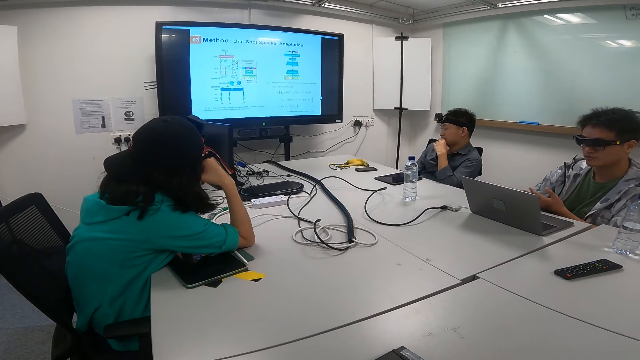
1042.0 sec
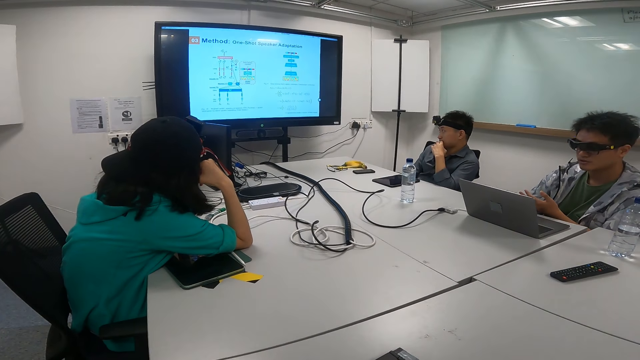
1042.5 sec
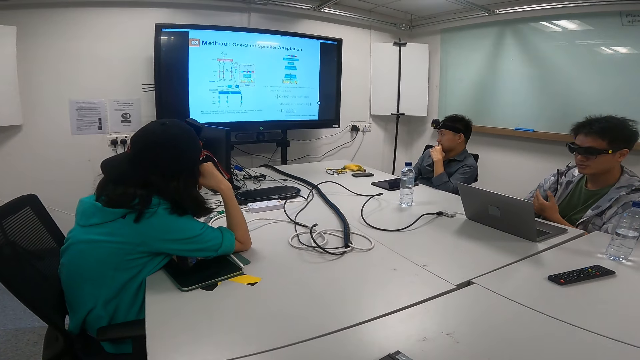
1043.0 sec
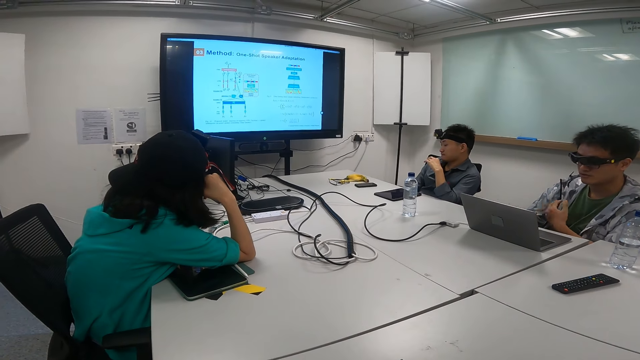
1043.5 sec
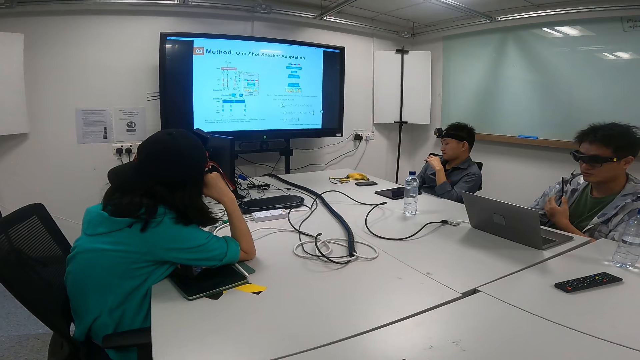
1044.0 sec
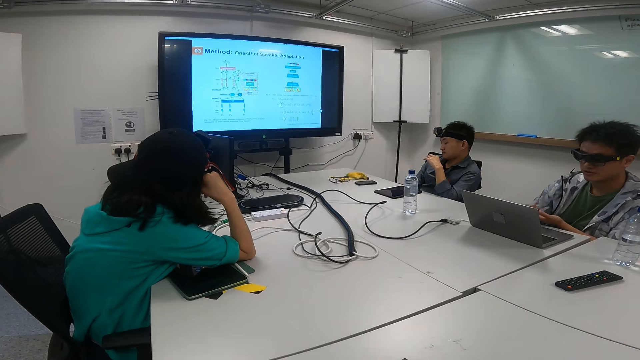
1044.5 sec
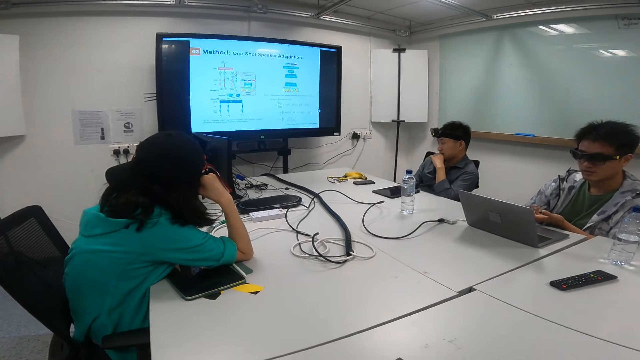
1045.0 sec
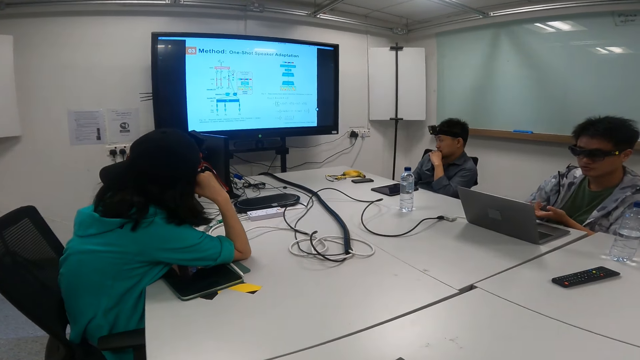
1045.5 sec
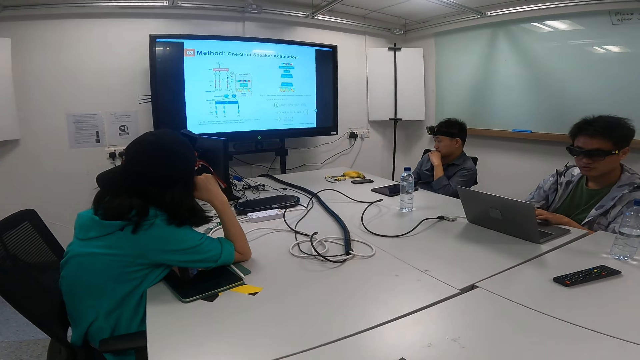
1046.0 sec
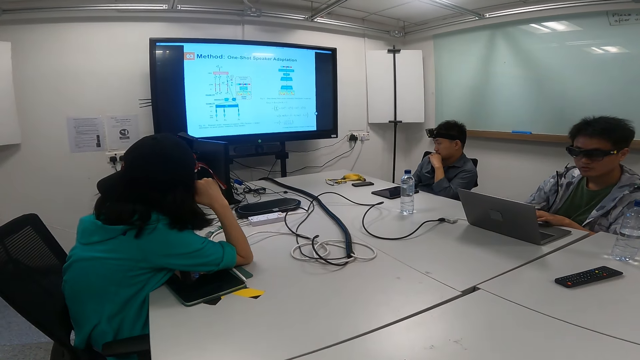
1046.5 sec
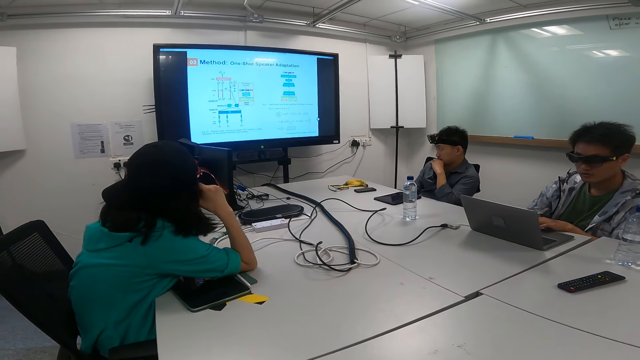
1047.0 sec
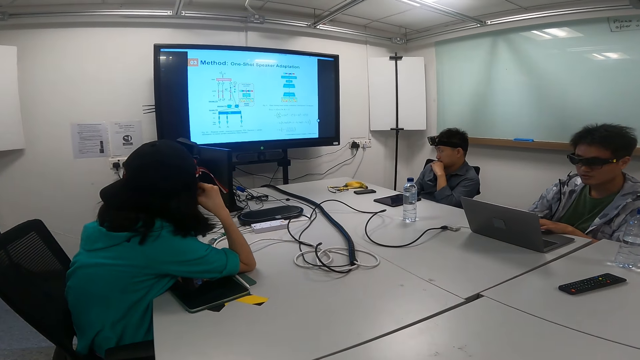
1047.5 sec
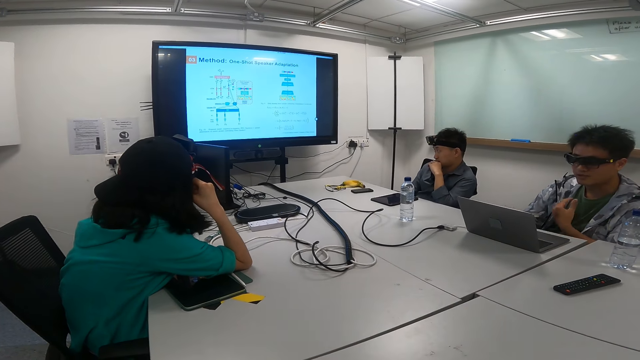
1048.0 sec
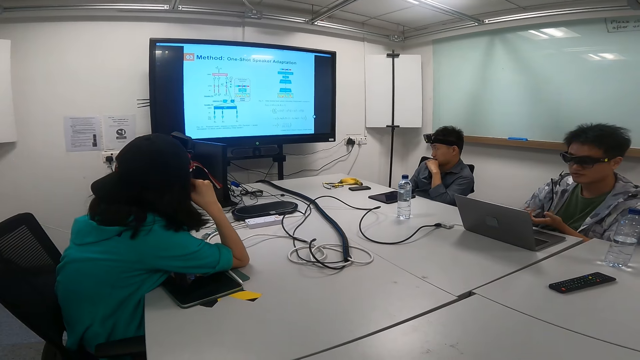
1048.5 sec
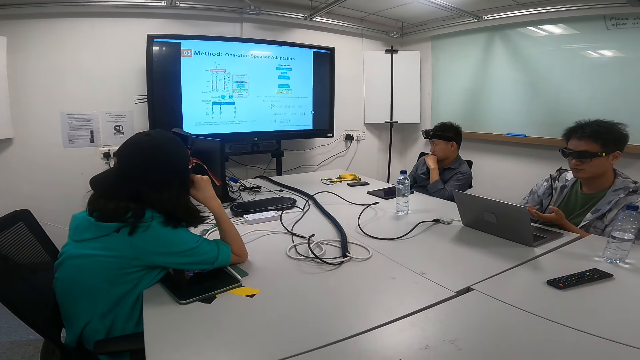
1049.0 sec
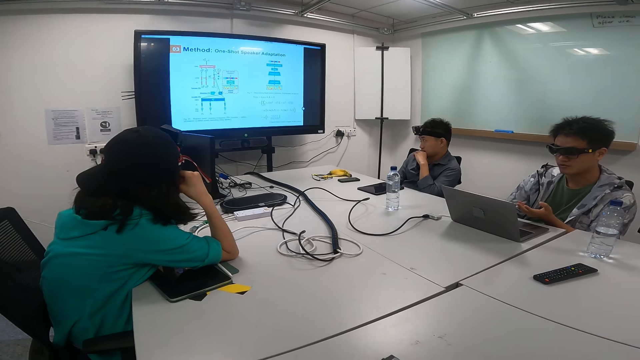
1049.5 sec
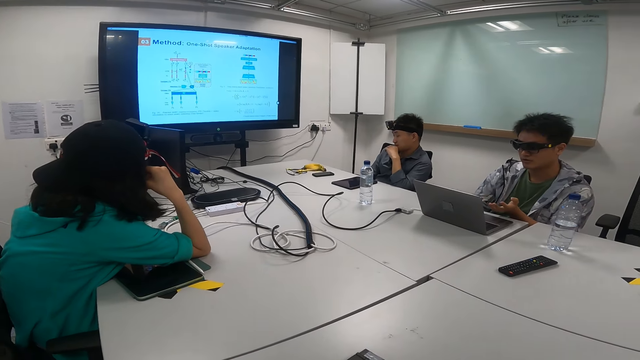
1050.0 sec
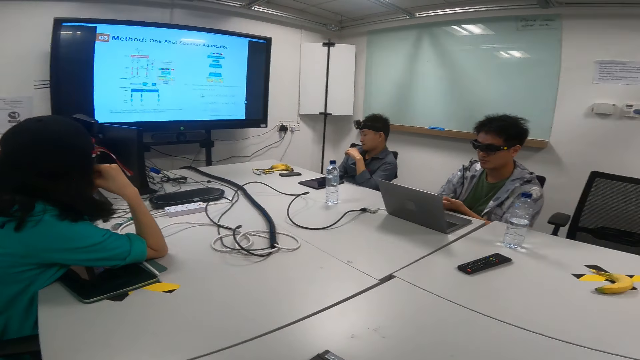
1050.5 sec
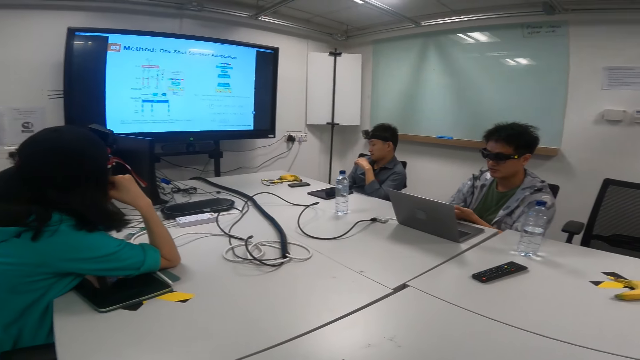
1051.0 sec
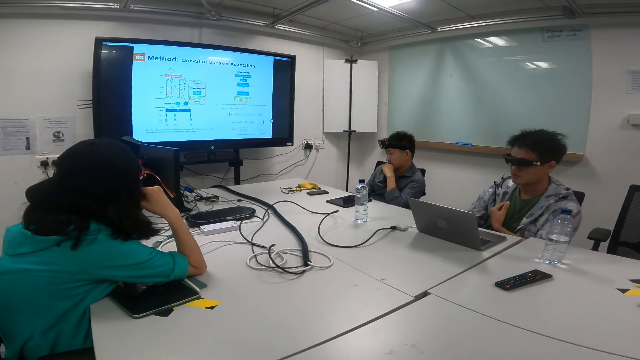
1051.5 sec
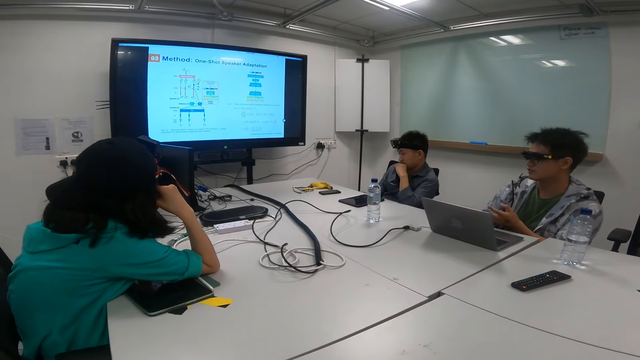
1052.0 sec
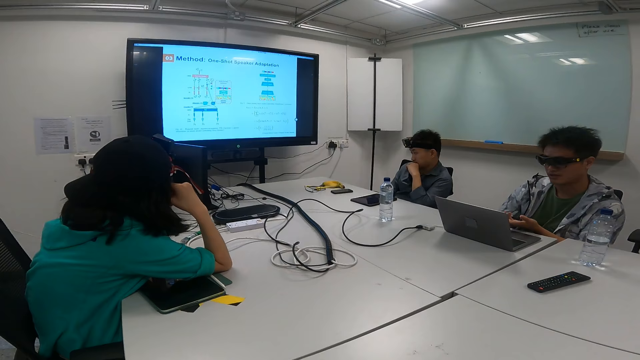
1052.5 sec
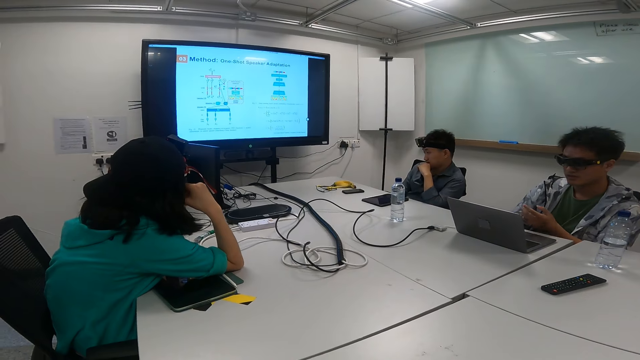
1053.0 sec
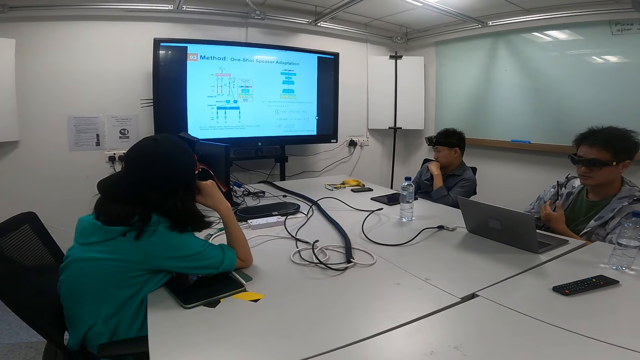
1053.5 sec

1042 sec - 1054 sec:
A person moves the hand to the laptop. The person moves the hand while talking.

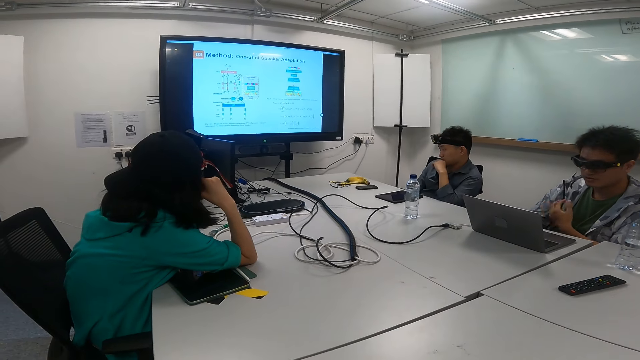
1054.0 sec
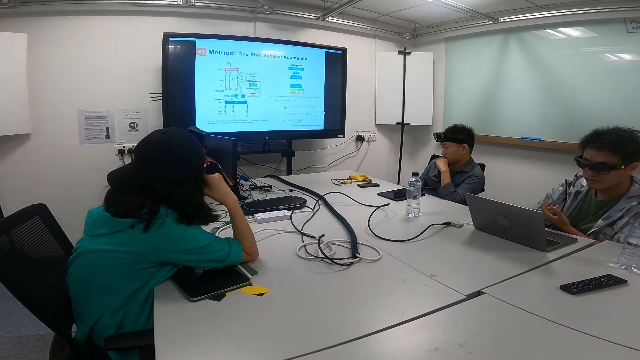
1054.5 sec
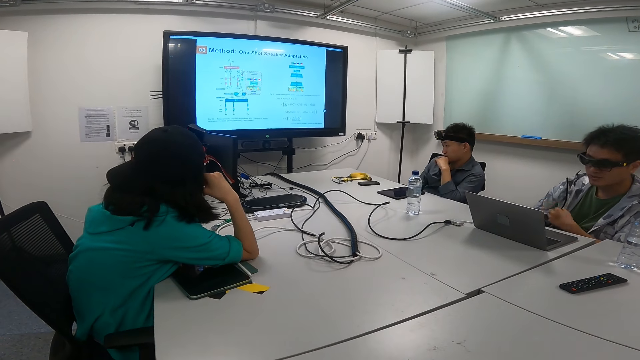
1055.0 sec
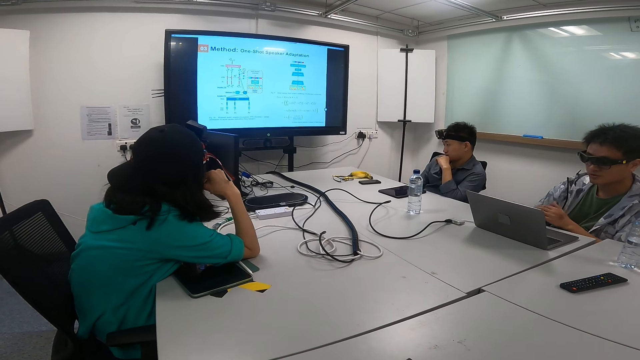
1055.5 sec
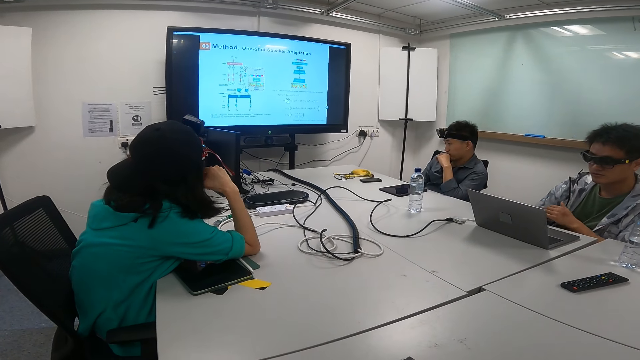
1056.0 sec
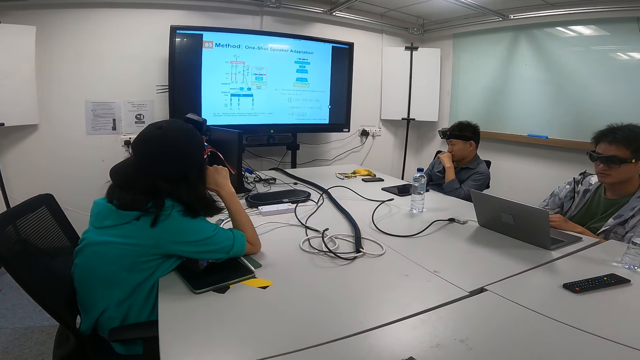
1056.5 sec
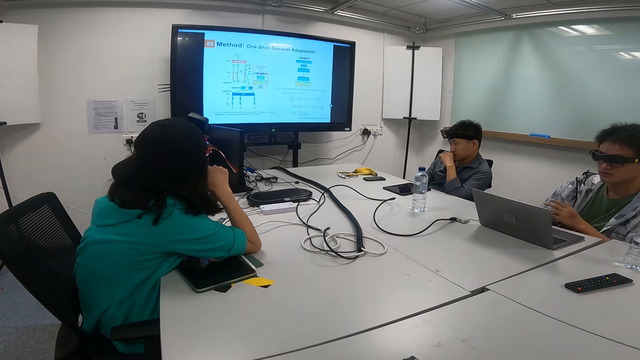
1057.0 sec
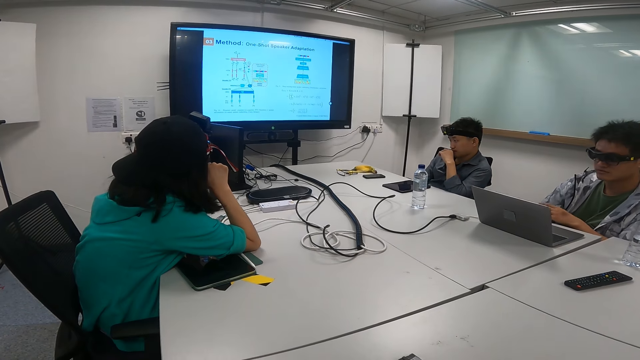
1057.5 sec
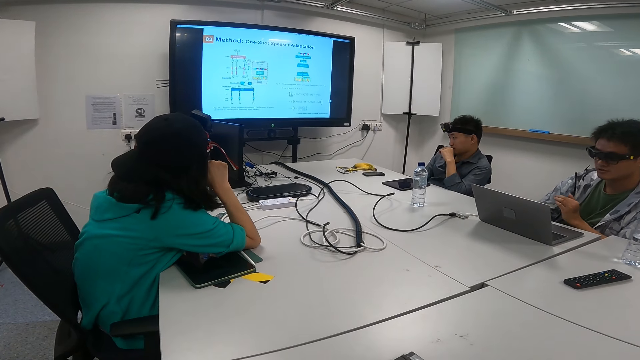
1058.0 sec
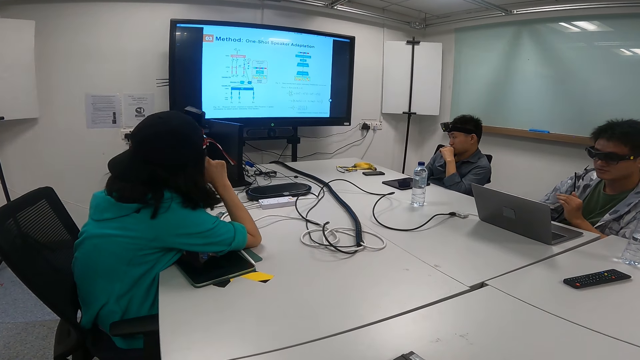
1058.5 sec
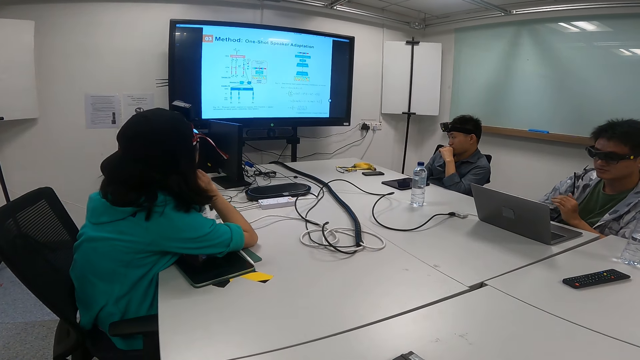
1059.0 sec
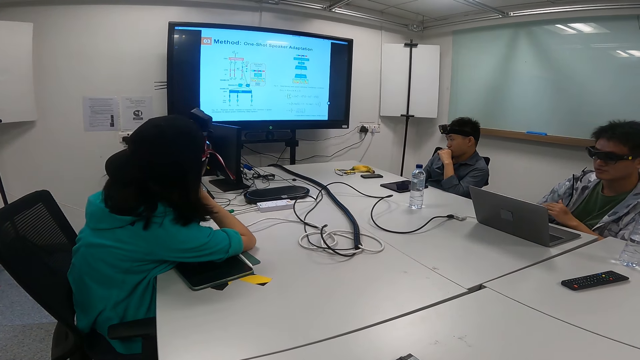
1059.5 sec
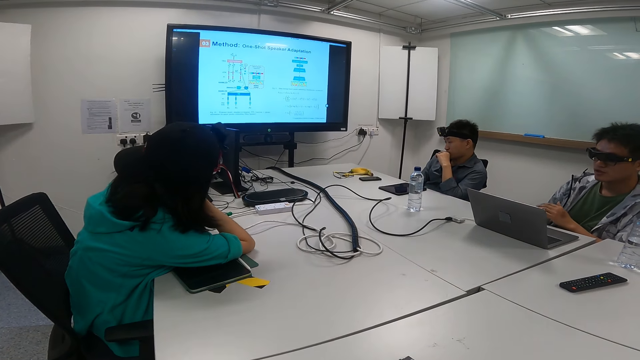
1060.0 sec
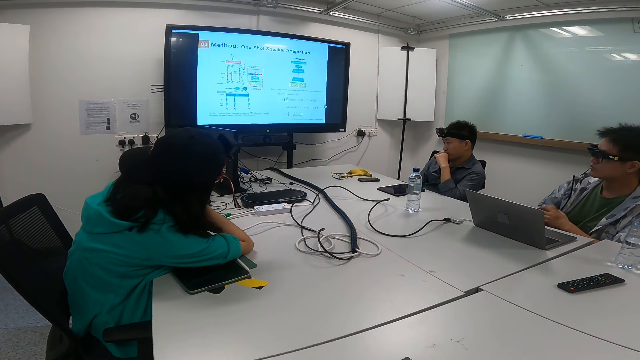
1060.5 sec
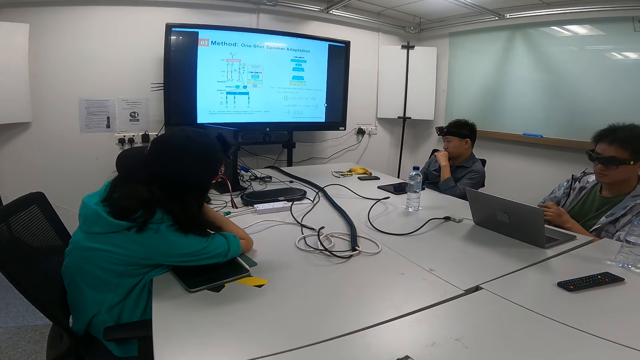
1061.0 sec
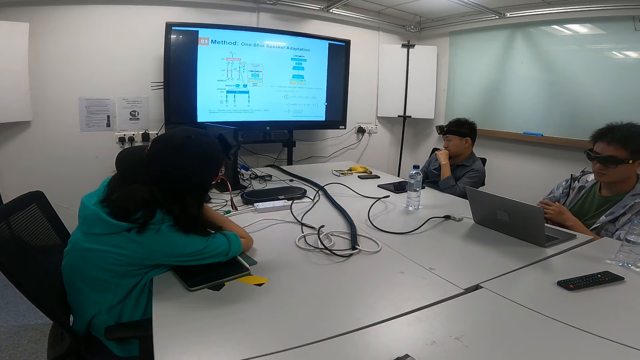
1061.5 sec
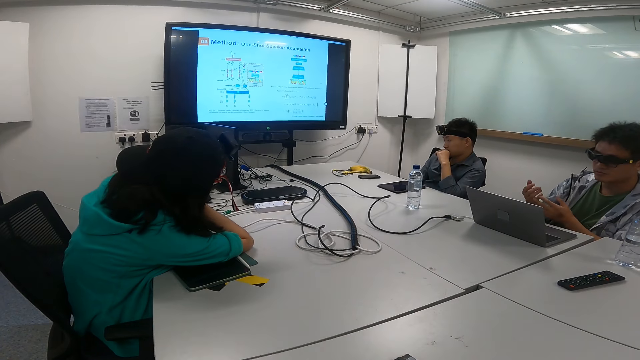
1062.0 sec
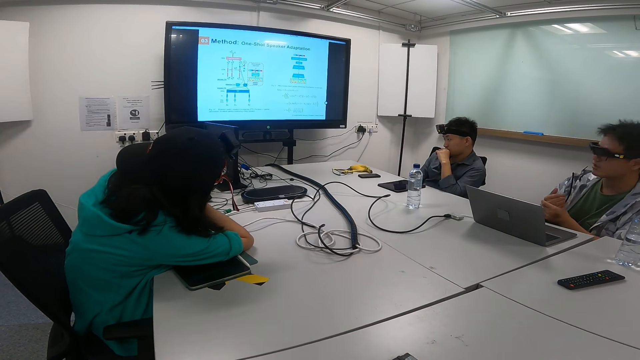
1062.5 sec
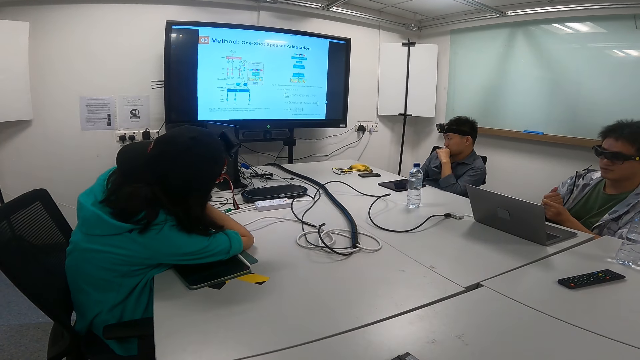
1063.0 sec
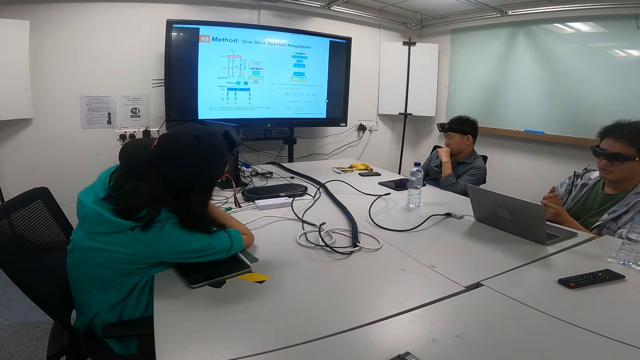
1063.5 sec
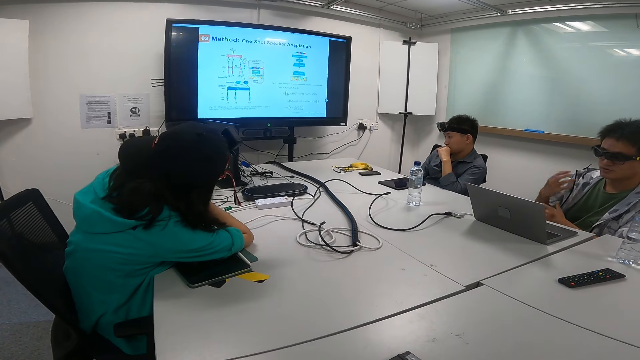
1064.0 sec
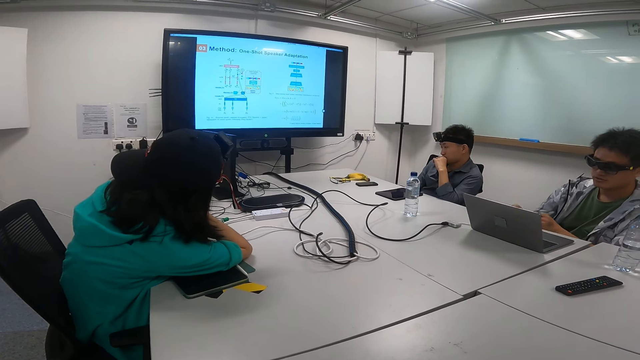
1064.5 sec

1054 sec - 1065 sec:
A person moves her head on the hand.
